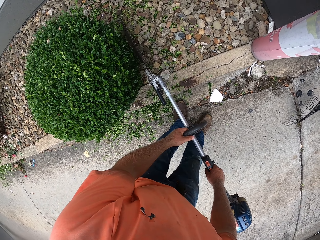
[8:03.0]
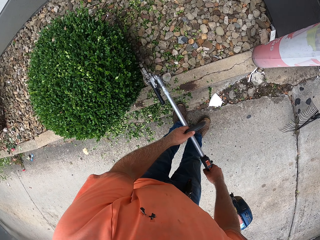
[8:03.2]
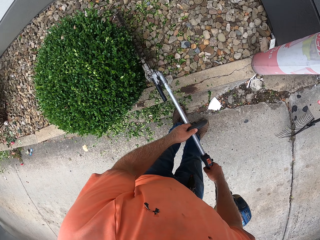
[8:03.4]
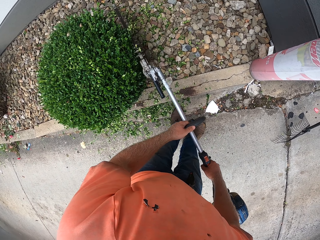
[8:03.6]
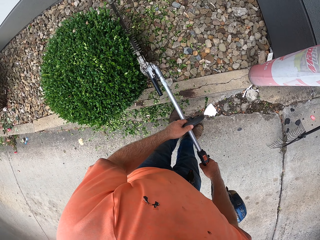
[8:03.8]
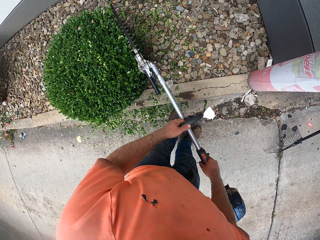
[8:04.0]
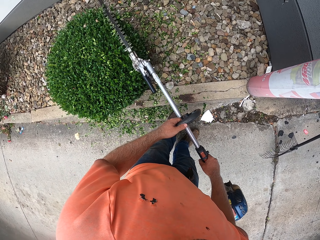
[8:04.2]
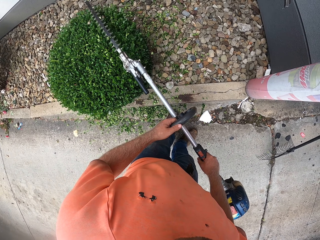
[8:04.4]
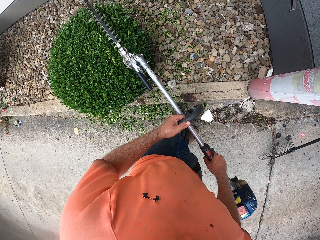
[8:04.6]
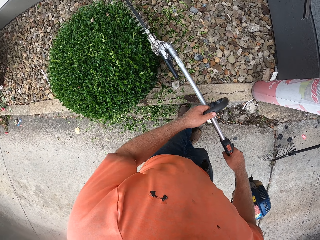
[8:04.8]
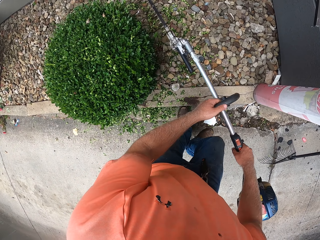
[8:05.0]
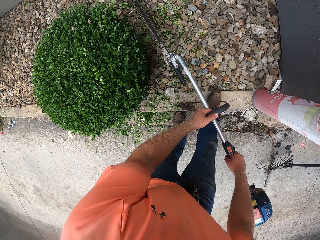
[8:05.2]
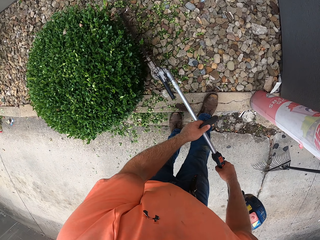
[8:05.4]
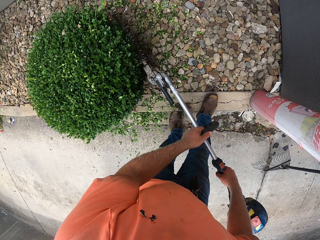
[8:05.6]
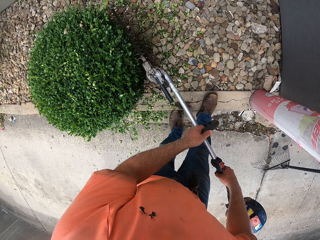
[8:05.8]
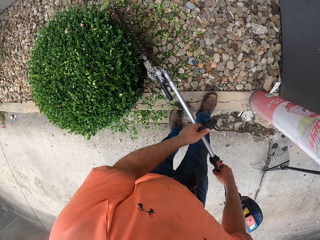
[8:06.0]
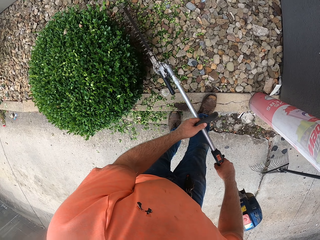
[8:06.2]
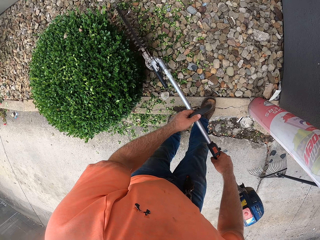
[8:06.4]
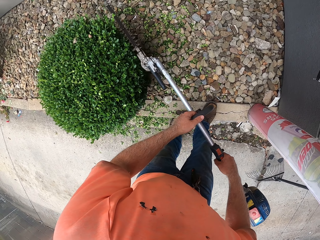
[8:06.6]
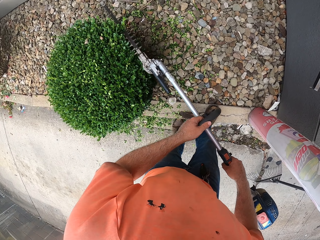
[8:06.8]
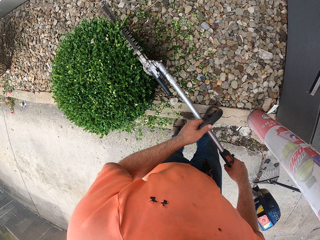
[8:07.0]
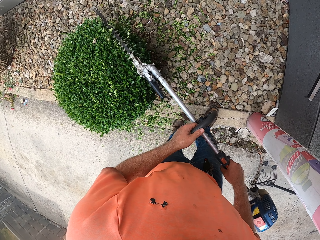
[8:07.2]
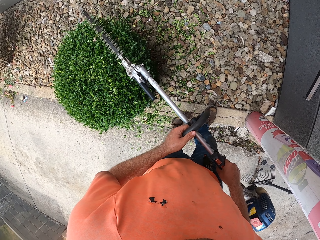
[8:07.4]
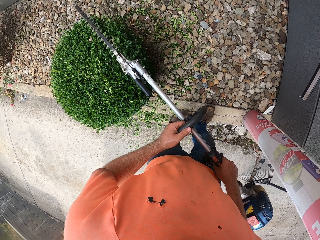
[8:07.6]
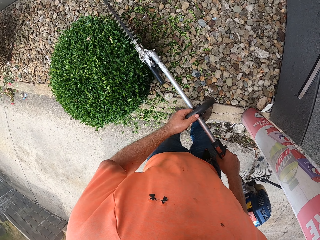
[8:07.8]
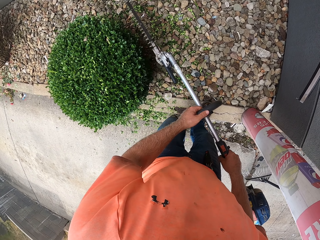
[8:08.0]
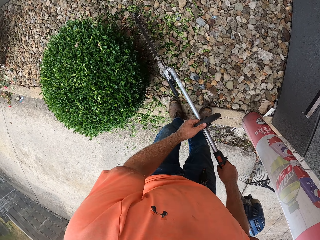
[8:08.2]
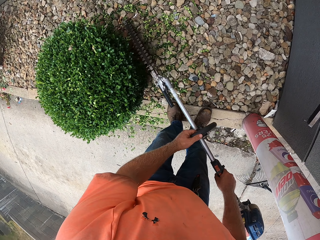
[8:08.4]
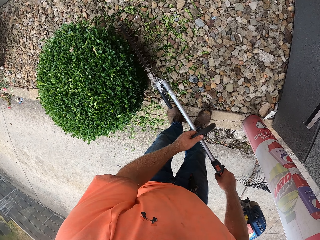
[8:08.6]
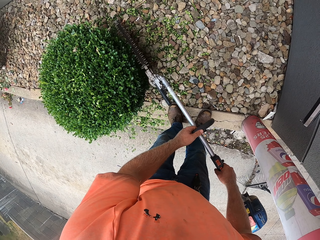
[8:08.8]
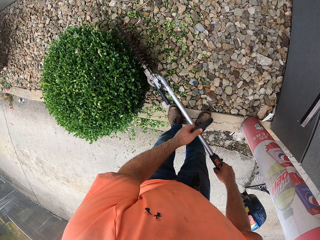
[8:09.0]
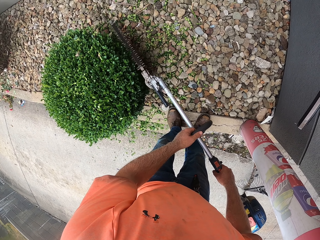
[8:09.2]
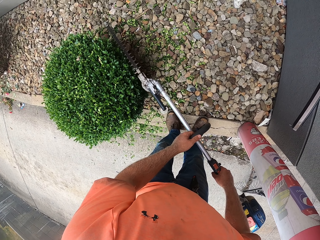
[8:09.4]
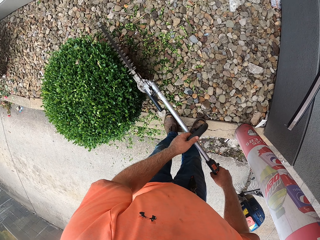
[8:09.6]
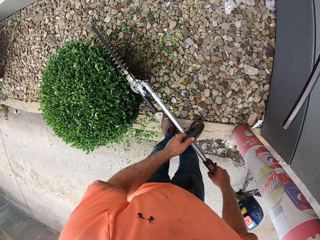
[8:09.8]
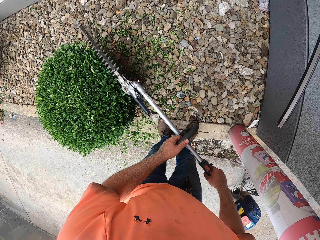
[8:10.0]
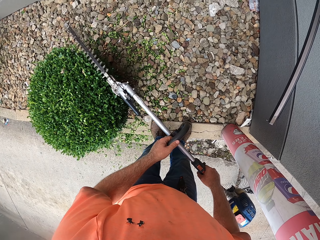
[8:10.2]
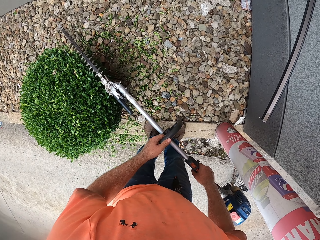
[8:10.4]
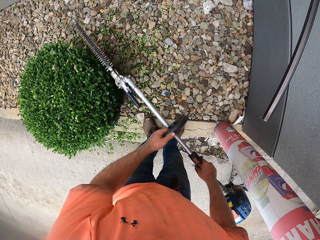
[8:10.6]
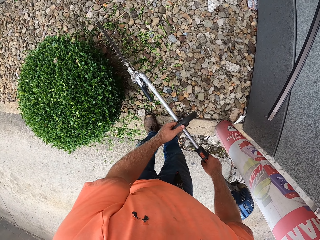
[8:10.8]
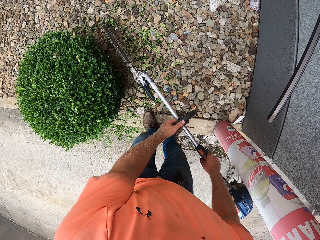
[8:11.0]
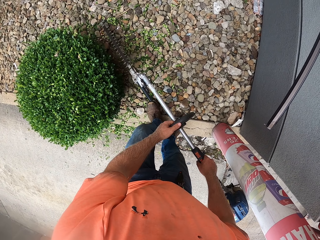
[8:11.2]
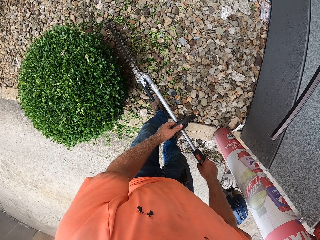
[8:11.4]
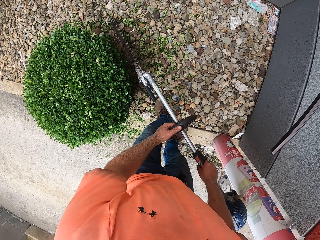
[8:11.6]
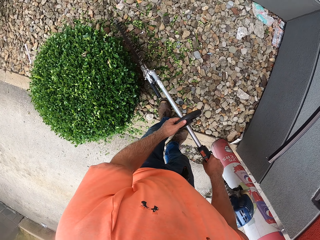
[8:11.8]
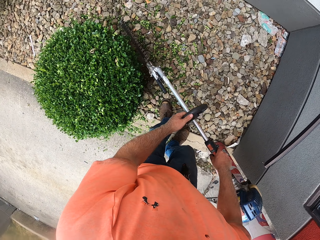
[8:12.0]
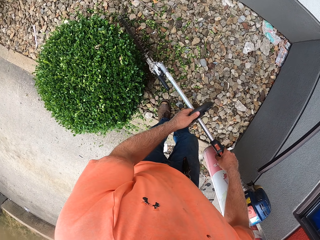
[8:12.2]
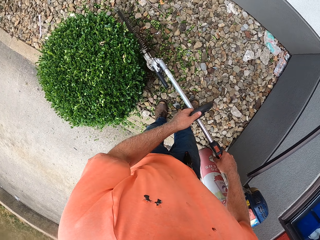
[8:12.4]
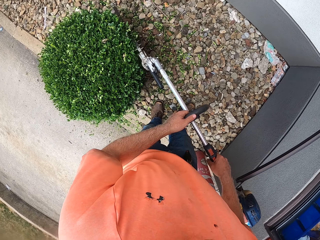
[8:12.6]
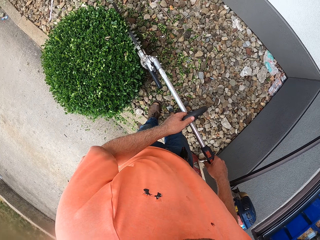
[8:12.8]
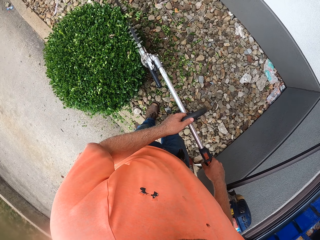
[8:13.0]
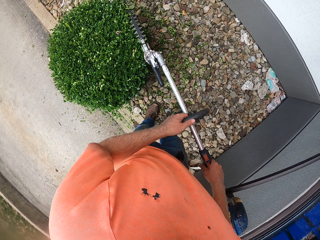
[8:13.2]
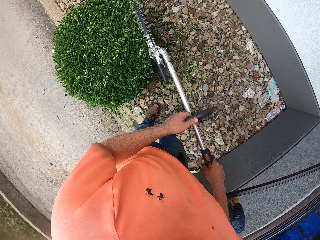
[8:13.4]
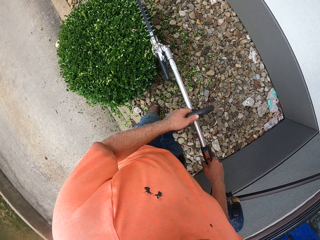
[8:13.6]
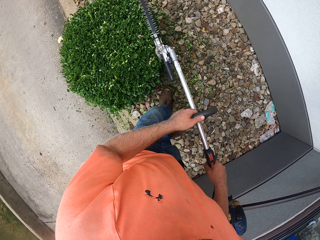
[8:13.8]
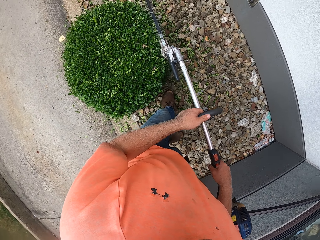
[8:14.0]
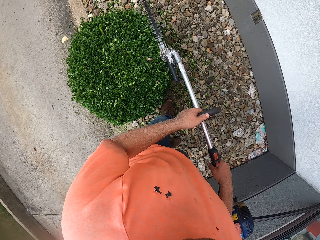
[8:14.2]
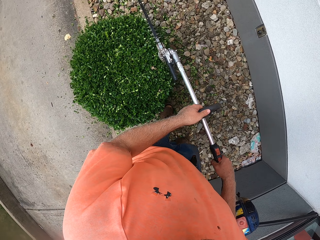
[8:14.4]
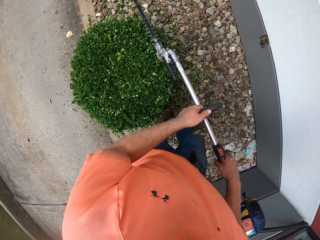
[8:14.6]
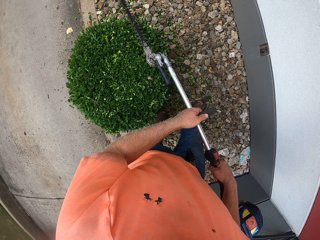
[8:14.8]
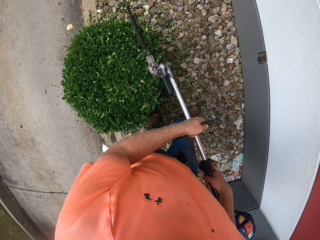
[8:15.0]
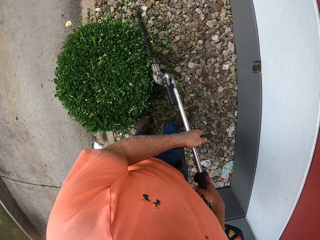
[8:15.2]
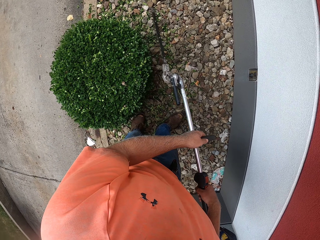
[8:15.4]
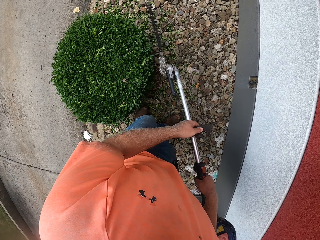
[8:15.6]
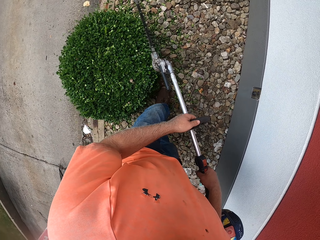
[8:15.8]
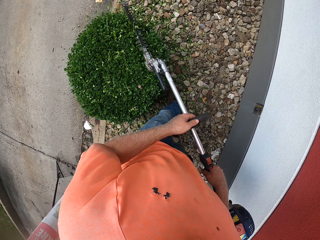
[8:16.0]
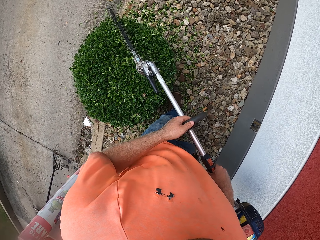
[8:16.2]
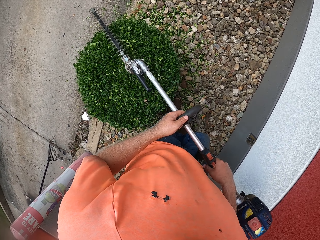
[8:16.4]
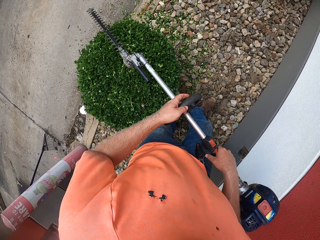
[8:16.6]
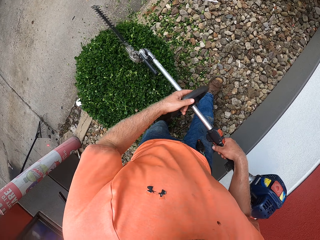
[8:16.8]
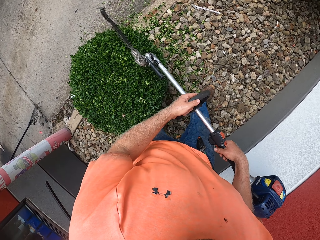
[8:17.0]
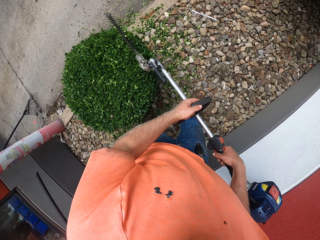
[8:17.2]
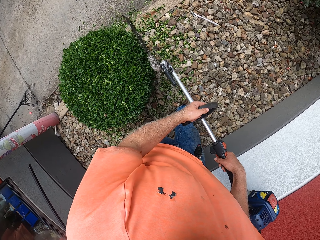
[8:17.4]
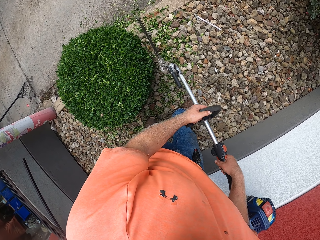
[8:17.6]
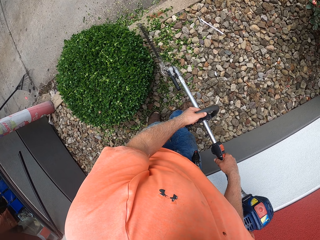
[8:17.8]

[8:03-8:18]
The camera wearer cuts the shrub with the edge cutting machine. They move the edge cutting machine along the shrub. They cut the shrub with the edge cutting machine. They move the edge cutting machine along the shrub. They cut the shrub with the edge cutting machine. They move the edge cutting machine along the shrub. They cut the shrub with the edge cutting machine. They move the edge cutting machine along the shrub.

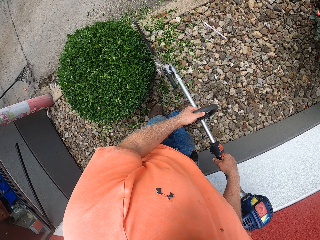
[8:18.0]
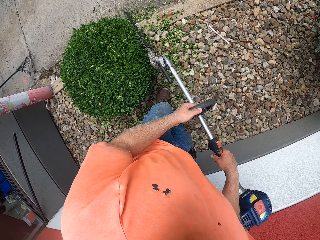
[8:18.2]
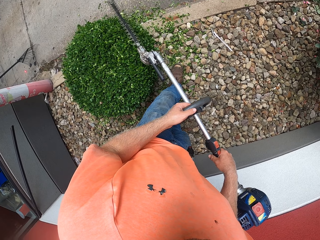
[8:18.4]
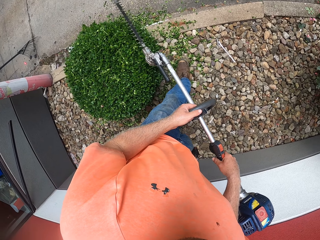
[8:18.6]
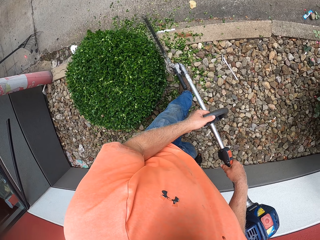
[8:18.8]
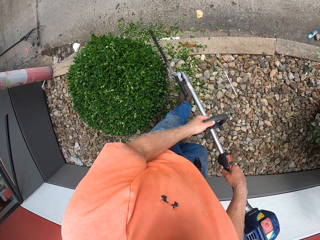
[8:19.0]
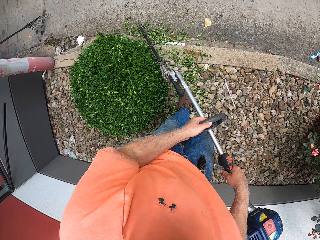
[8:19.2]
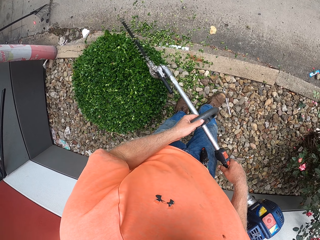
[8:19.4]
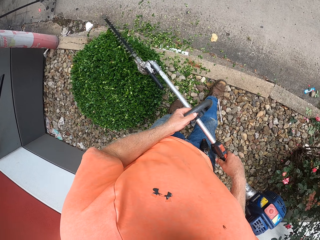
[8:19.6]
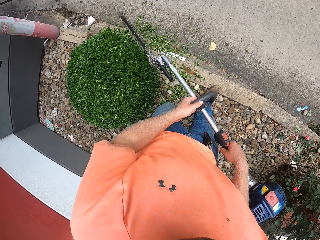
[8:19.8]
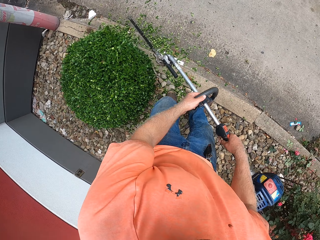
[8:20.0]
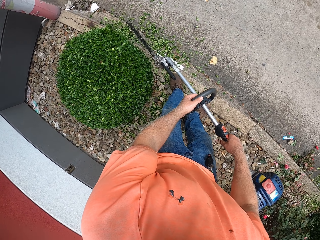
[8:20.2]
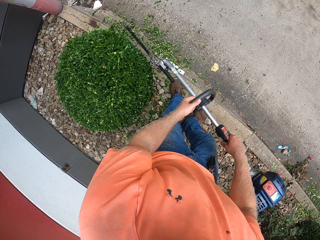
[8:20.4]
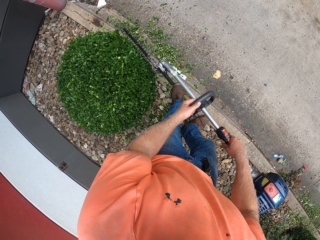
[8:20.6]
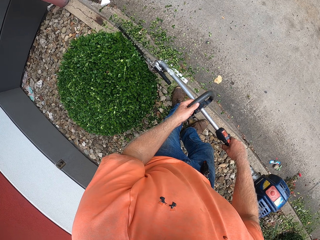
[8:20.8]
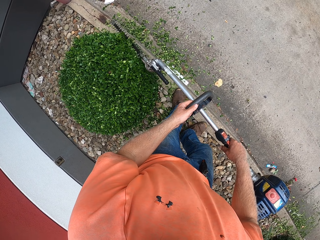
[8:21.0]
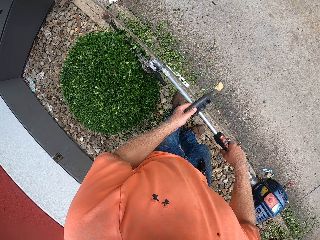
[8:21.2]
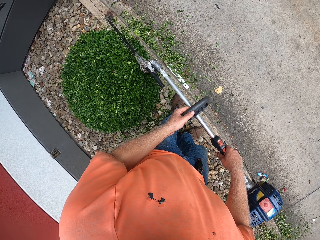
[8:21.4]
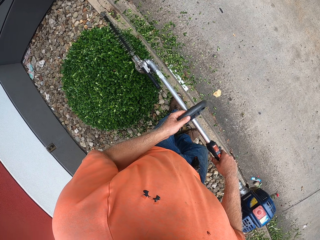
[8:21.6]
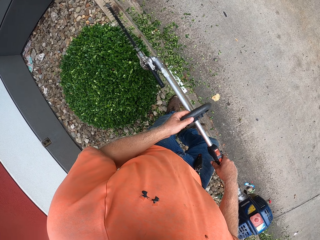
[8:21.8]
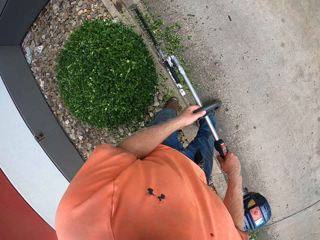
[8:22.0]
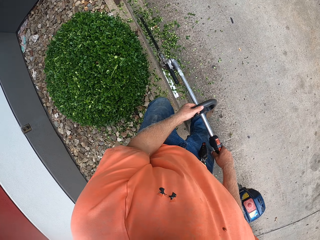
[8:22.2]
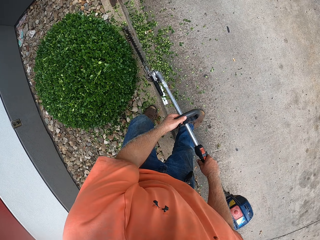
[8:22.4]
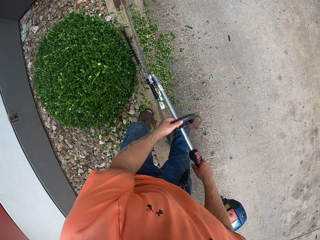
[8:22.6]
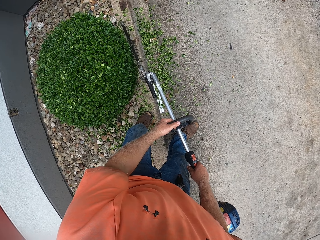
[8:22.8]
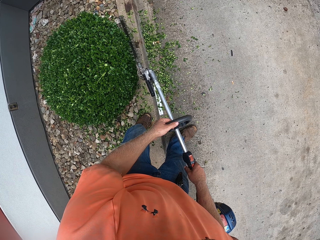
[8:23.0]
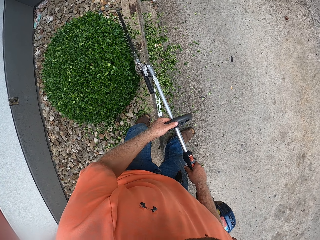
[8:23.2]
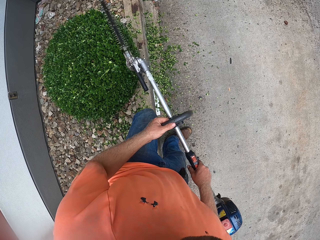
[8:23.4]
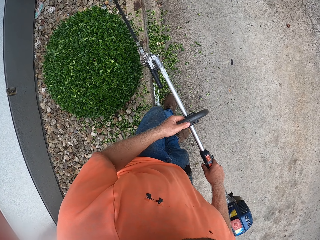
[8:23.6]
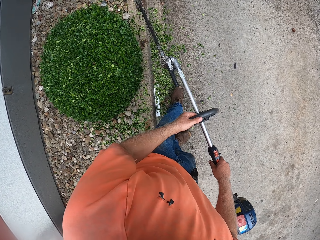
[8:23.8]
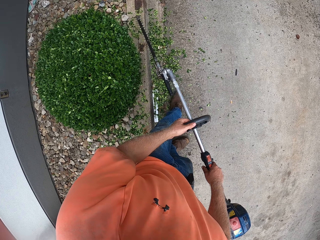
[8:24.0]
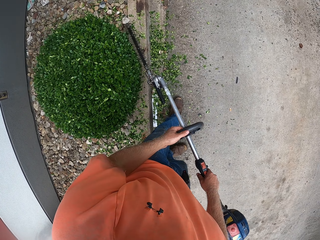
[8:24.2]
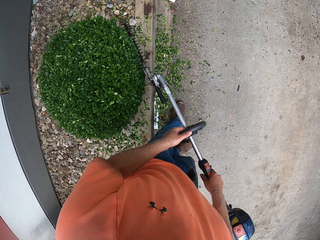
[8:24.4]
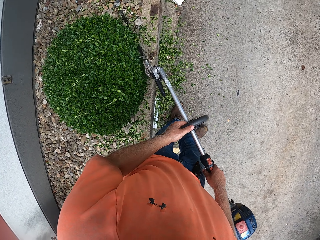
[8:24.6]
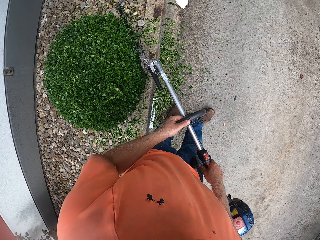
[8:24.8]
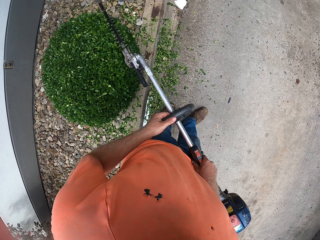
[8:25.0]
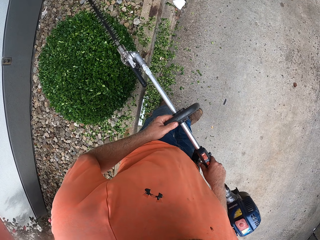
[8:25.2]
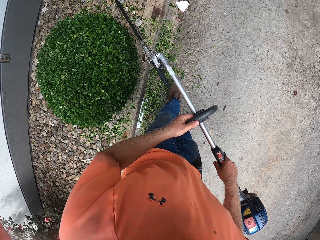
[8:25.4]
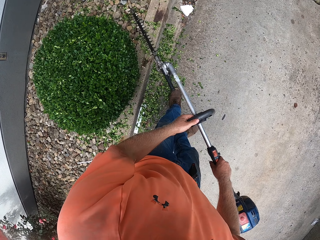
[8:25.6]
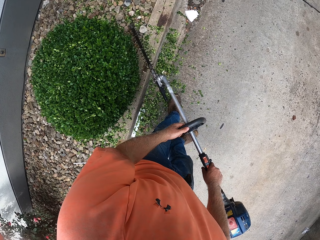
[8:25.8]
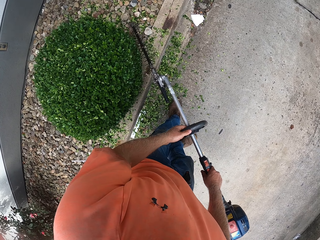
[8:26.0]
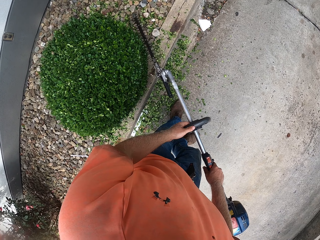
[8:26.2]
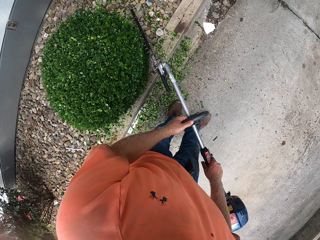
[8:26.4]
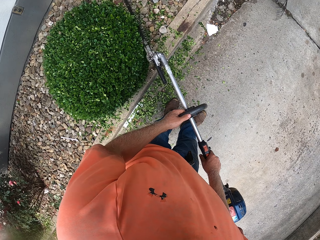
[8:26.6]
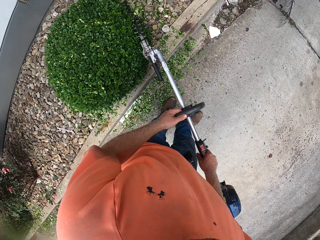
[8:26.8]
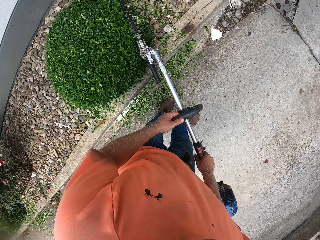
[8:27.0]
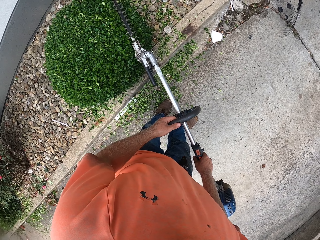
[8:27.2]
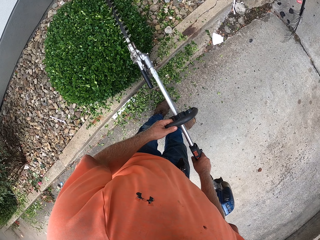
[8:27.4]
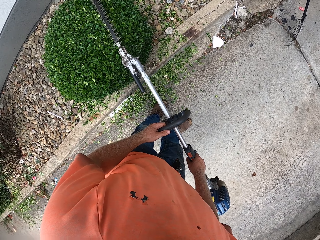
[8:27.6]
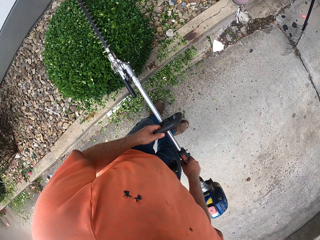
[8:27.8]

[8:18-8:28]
The camera wearer cuts the shrub with the edge cutting machine repeatedly. They move the edge cutting machine along the shrub. They cut the shrub with the edge cutting machine. They move the edge cutting machine along the shrub.
